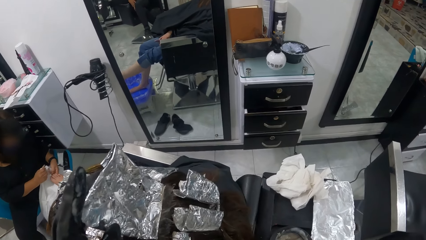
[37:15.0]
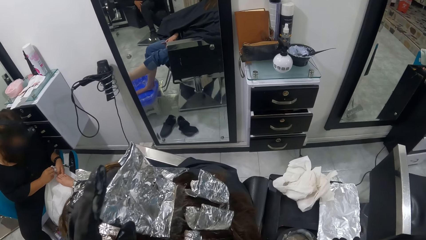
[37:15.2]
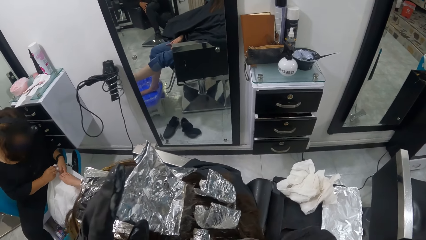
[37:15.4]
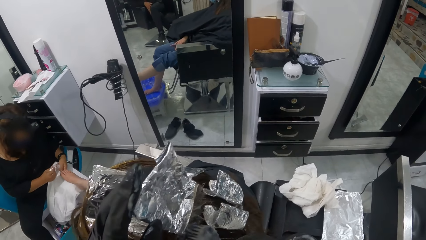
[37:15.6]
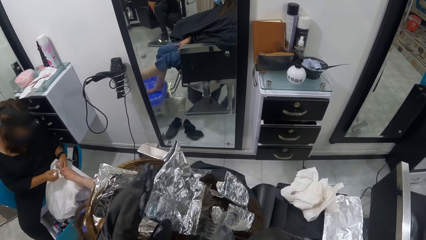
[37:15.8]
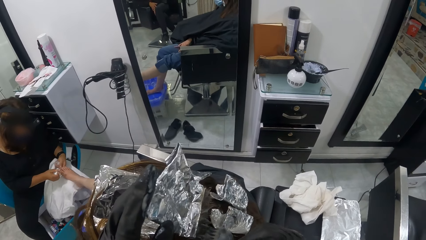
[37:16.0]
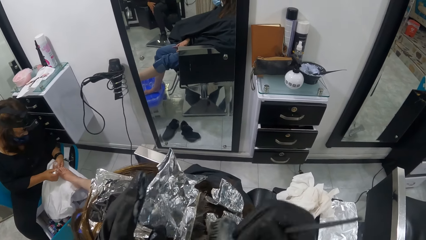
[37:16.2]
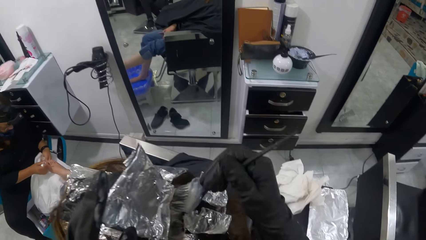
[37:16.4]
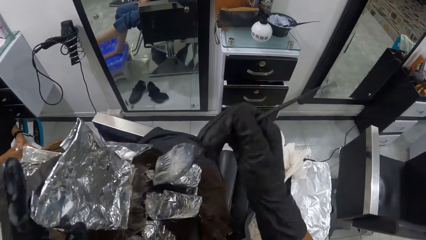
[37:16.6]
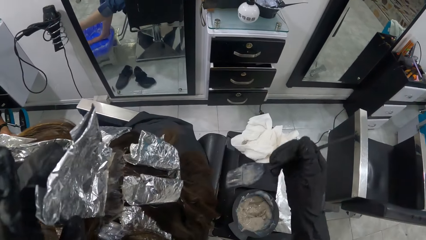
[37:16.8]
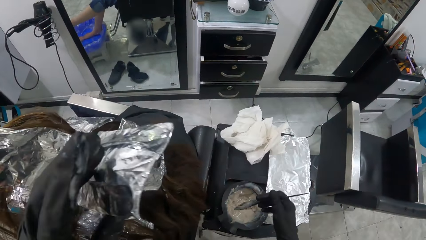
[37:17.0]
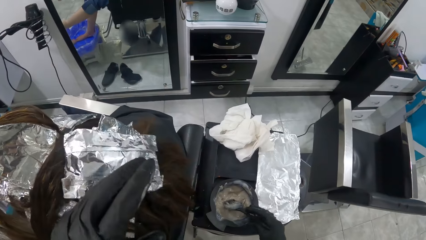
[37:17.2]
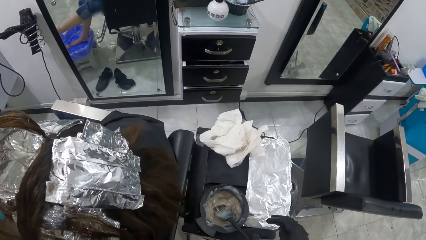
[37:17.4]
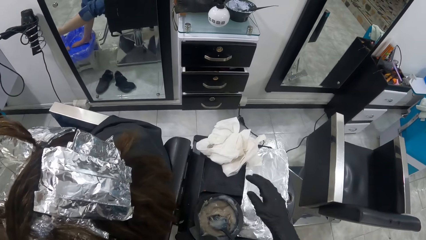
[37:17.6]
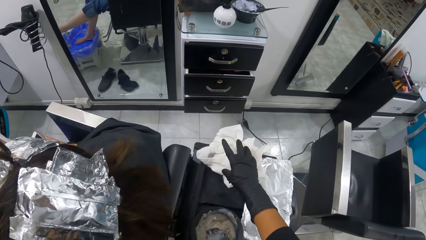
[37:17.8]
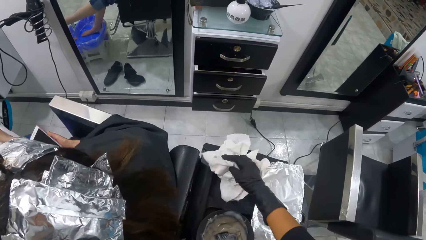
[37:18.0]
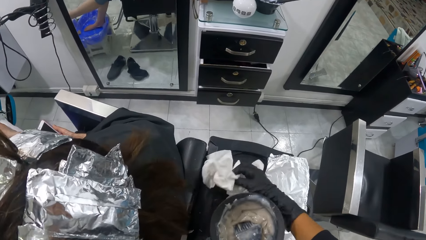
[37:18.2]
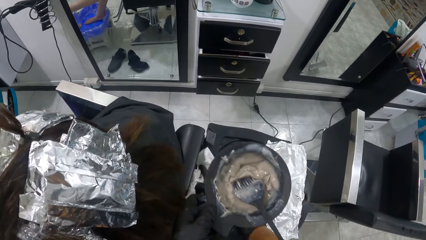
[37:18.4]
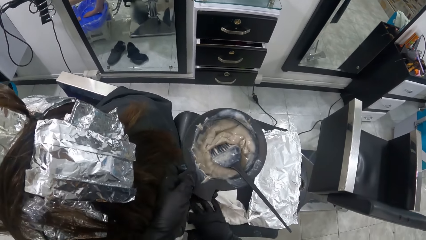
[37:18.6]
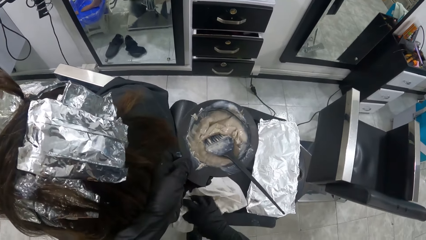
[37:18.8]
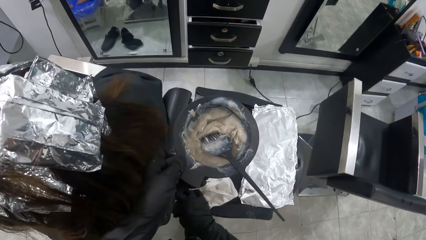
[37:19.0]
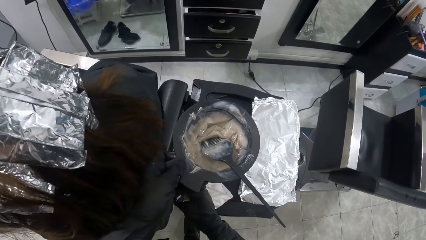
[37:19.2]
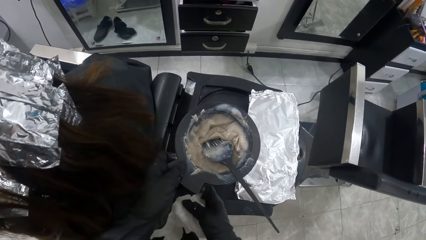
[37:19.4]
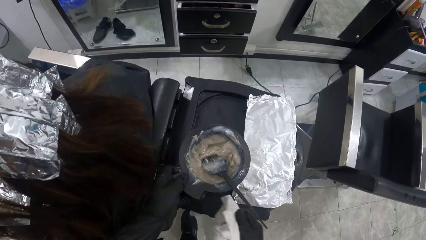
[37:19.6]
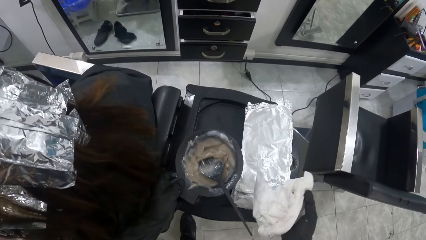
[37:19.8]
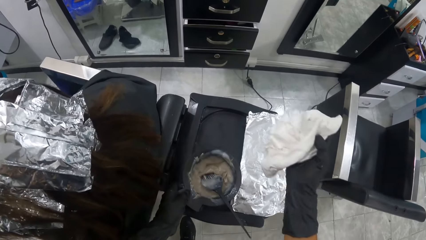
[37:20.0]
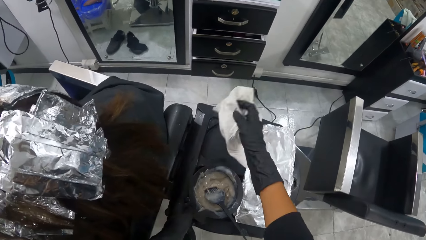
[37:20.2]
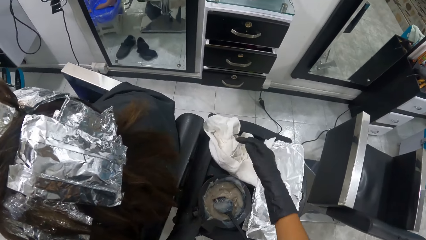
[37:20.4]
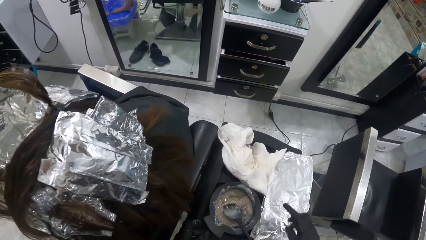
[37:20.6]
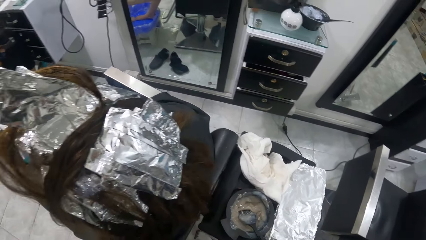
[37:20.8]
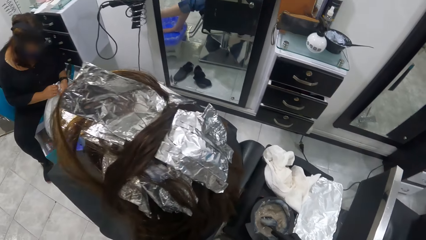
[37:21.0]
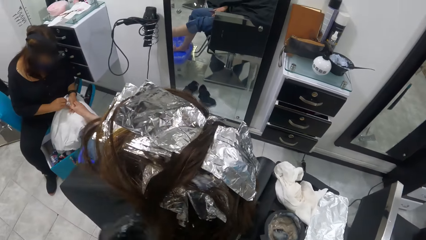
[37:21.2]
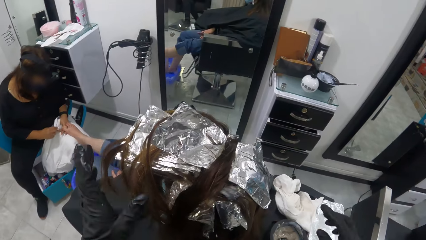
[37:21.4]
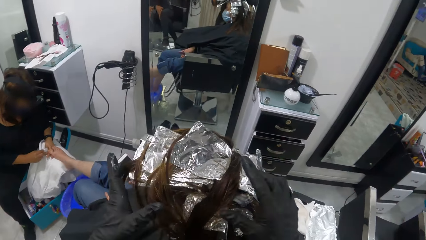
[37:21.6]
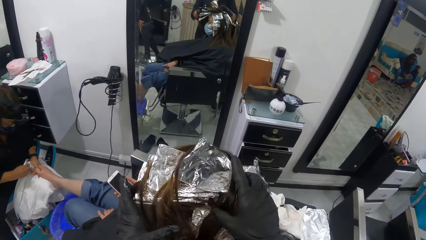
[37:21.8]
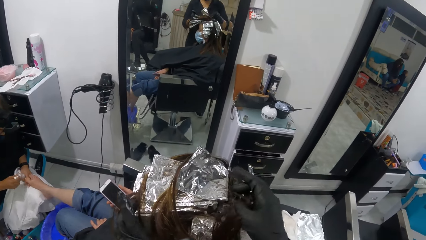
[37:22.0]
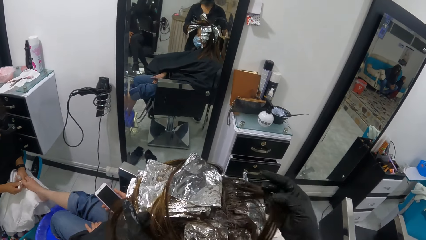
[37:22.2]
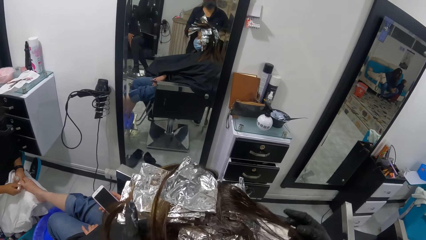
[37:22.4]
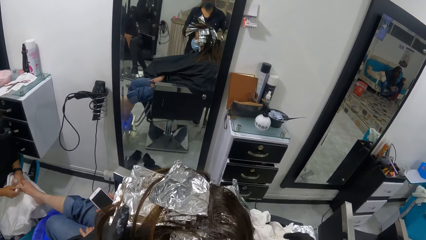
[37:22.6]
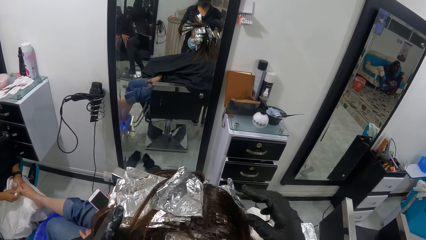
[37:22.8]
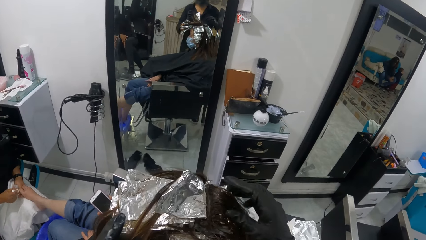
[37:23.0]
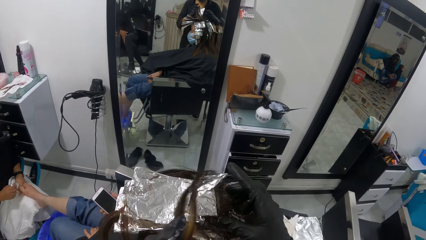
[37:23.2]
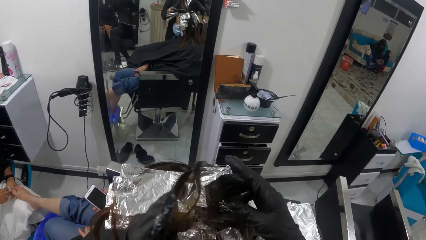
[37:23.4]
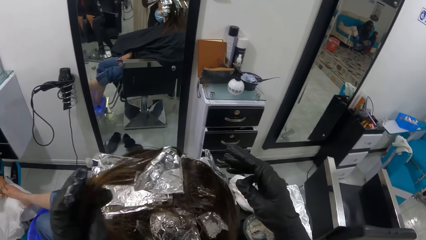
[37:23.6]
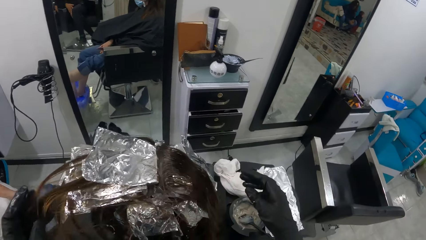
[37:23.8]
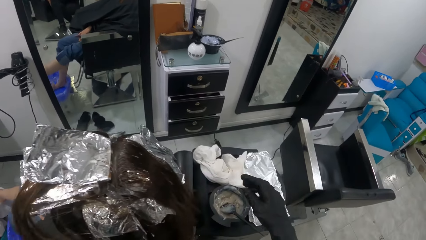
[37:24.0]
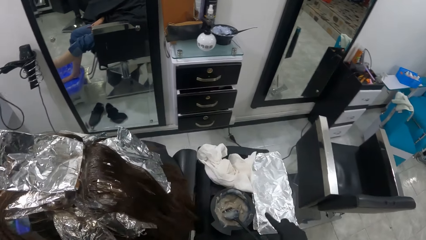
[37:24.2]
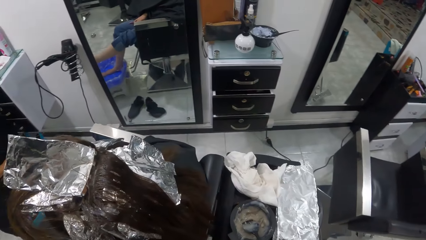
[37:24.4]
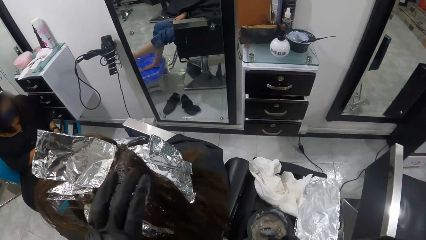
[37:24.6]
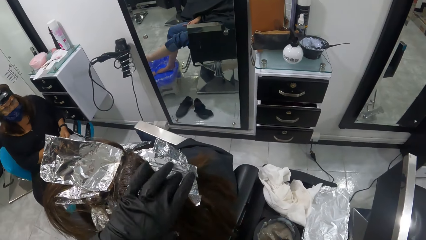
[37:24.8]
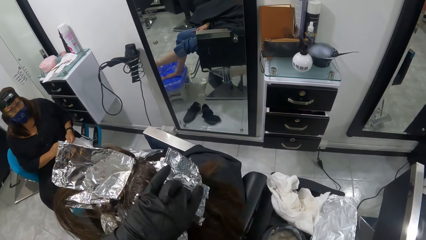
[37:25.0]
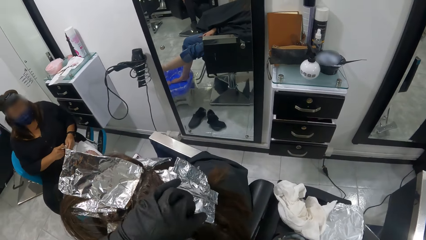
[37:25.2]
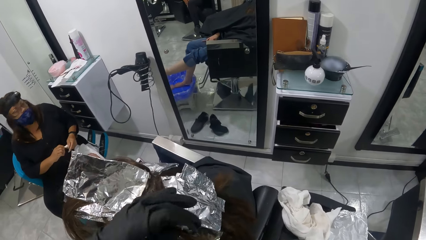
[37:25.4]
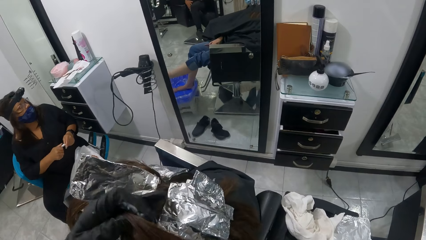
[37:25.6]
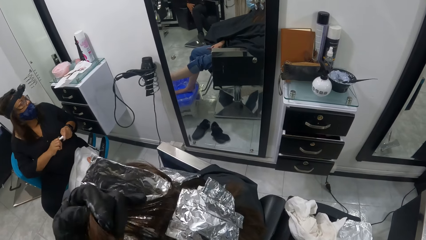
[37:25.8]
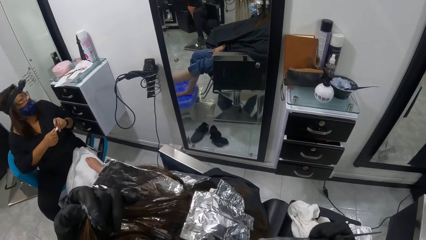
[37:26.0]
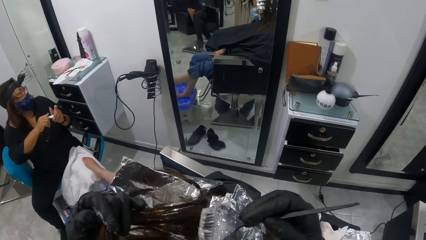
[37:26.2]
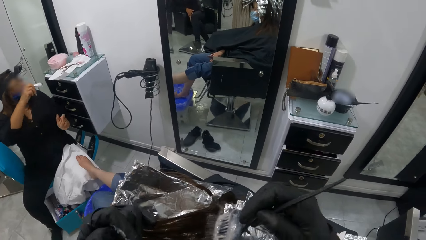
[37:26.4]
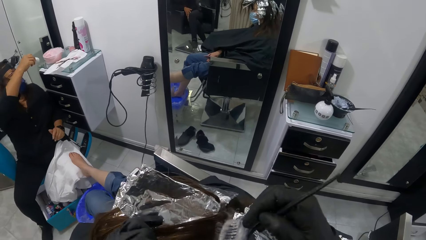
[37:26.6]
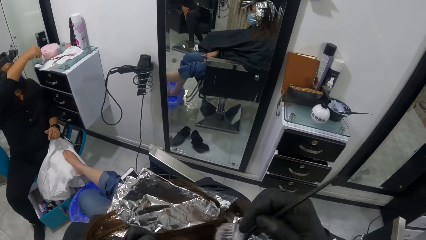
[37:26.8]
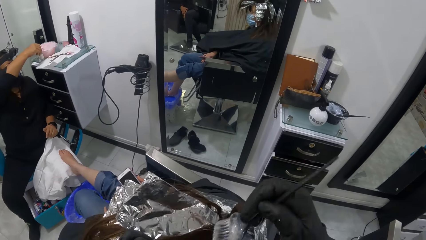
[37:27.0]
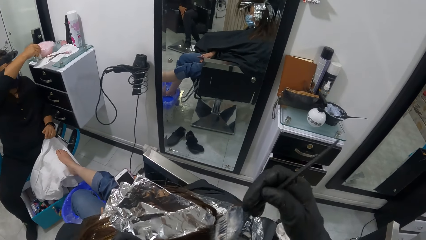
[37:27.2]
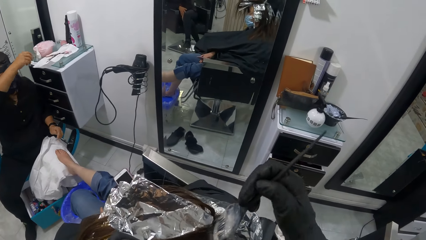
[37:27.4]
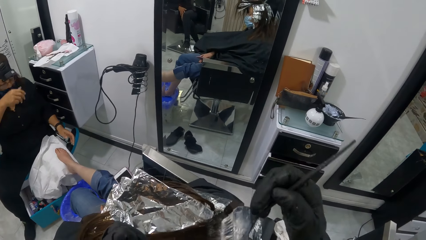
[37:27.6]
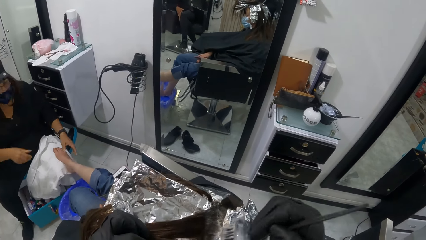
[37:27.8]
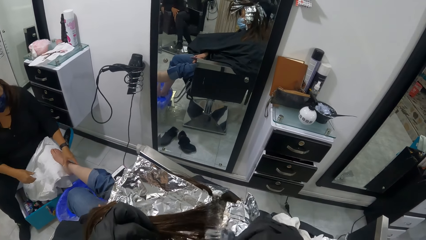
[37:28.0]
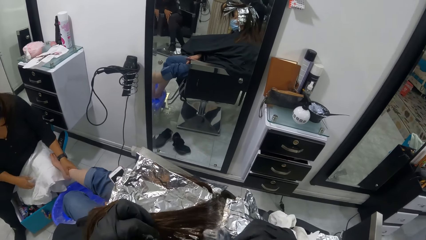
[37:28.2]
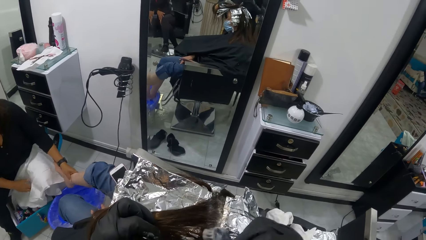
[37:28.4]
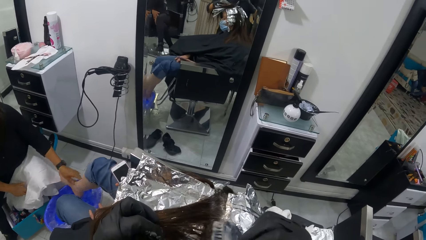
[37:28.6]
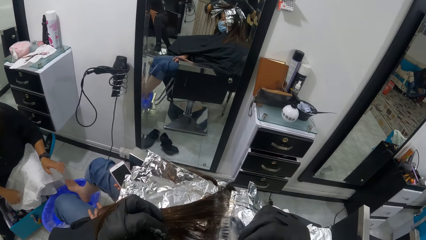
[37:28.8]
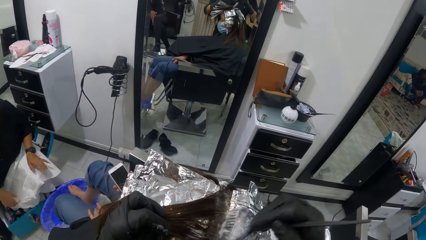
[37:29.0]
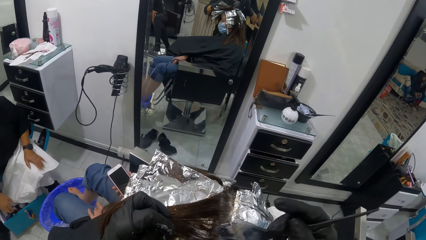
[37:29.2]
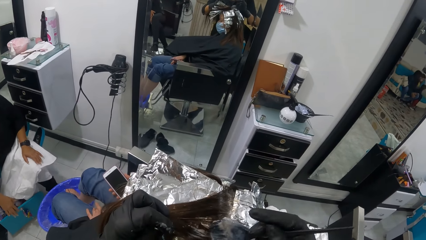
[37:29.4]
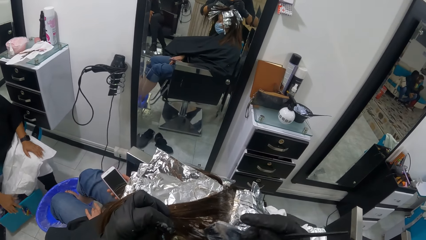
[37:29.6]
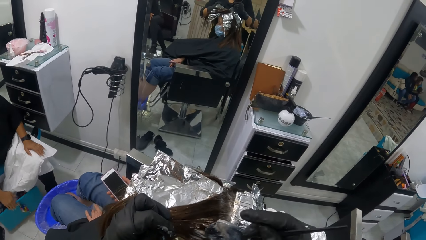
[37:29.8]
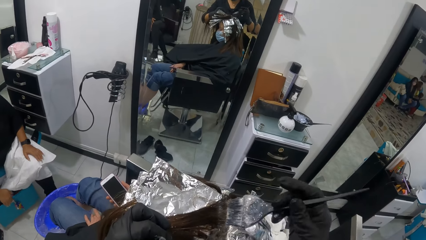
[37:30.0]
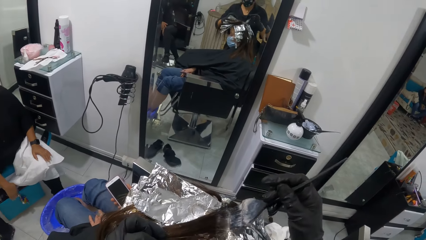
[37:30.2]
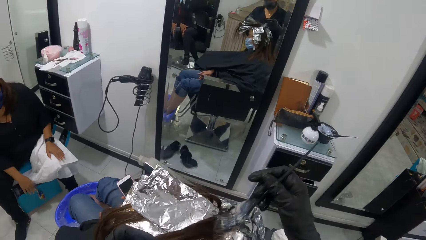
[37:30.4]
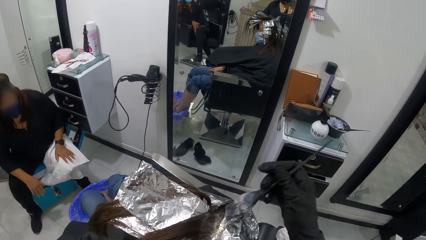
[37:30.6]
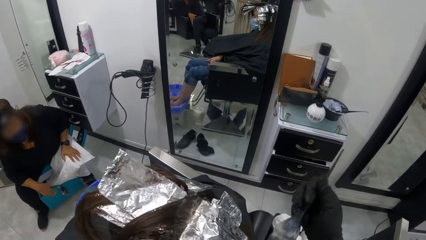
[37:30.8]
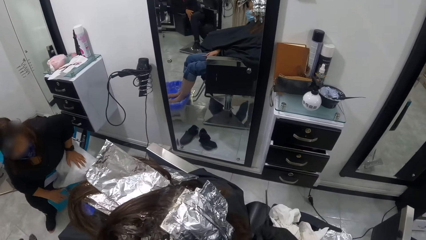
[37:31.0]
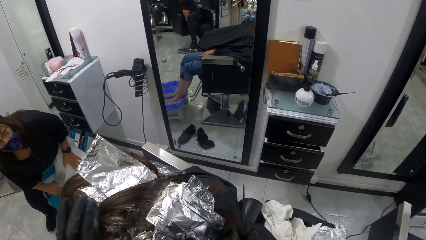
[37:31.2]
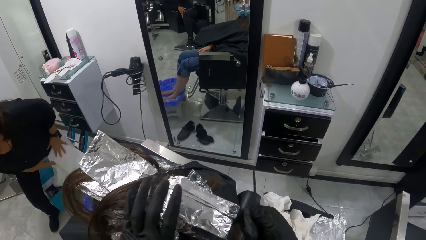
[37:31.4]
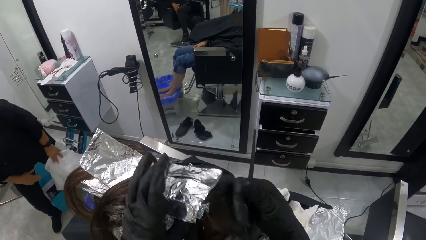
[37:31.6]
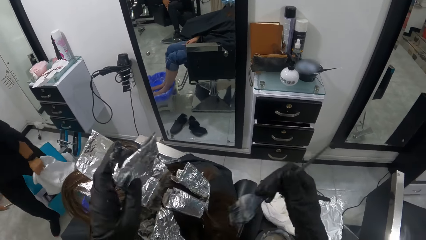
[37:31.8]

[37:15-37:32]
The camera wearer dips the hair brush in the hair dye on the table. Another woman dips the nail polish brush in the nail polish in her left hand with her right hand. The other woman paints the right leg of the woman with the nail polish brush in her right hand. The camera wearer drops the brush with her right hand into the bowl containing the cream on the table. She picks up a napkin on the table with her right hand. She lifts the bowl containing the cream on the table with her left hand. She wipes the hair glue on the table with the napkin in her right hand. She drops the bowl containing the cream to the table from her left hand. She drops the napkin from her right hand to the table. She holds the hair of the woman with both hands. She moves the woman's hair with her right hand. She picks up the brush from the bowl containing the cream on the table with her right hand. She holds the hair of the woman with her left hand. The other woman encloses the nail polish brush in the nail polish in her left hand with her right hand. The other woman holds the nail polish with her right hand. The camera wearer rubs the cream in the brush on the hair of the woman with her right hand. The other woman drops the nail polish on the cabinet on the wall with her right hand. The other woman holds the right leg of the woman with her left hand. The other woman moves a bucket on the floor with her right hand. The camera wearer holds the woman's hair with her left hand. She lifts an aluminum foil on the head of the woman with her right hand. The other woman holds the cloth on her left lap with her left hand.
